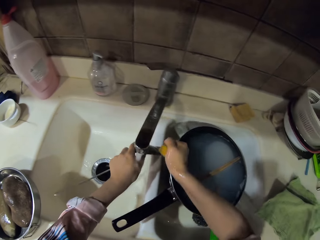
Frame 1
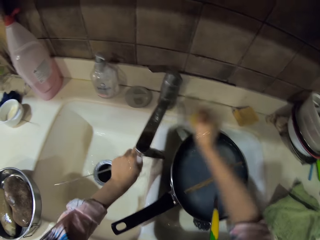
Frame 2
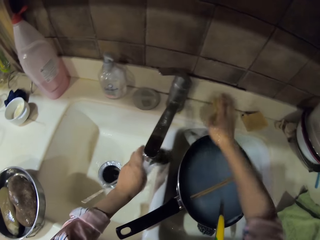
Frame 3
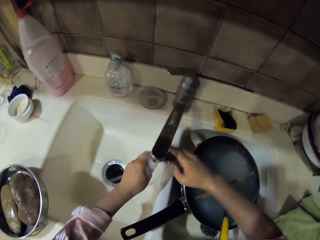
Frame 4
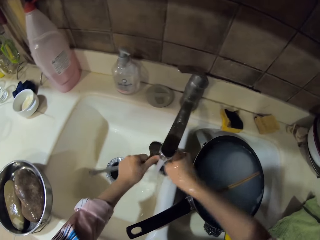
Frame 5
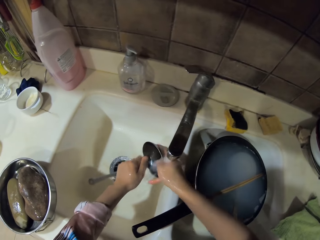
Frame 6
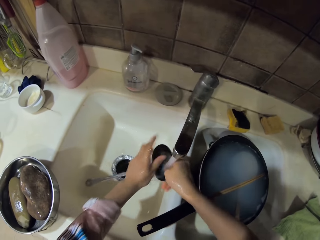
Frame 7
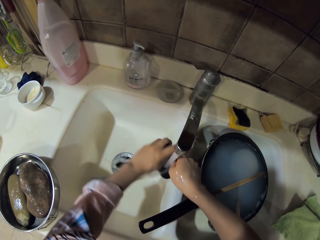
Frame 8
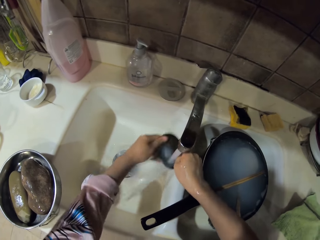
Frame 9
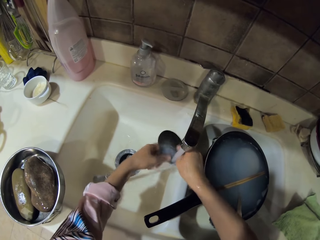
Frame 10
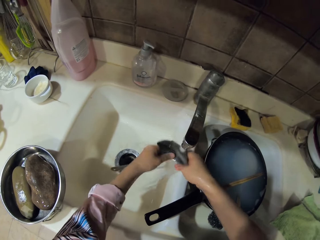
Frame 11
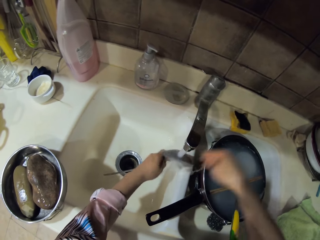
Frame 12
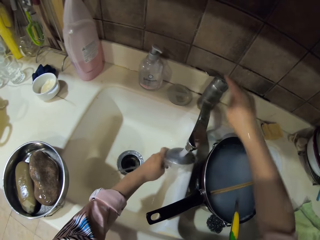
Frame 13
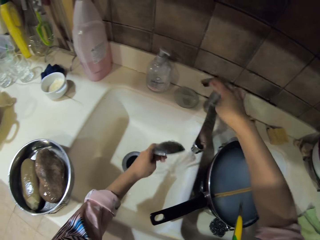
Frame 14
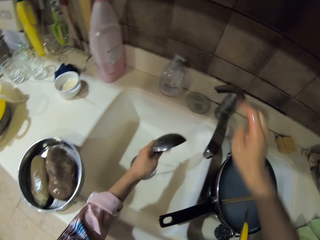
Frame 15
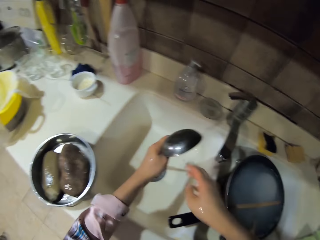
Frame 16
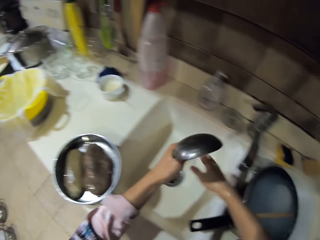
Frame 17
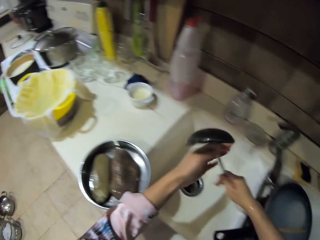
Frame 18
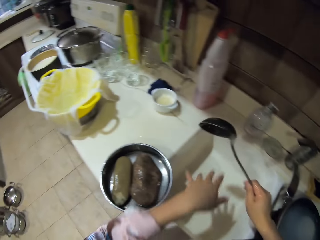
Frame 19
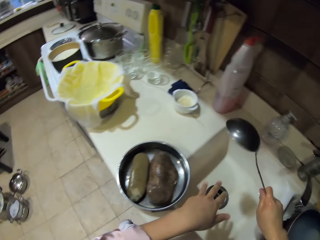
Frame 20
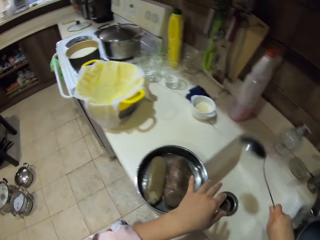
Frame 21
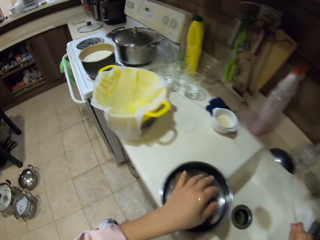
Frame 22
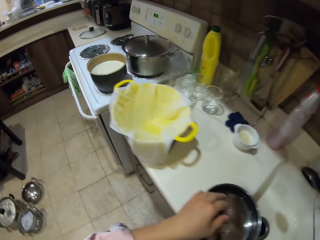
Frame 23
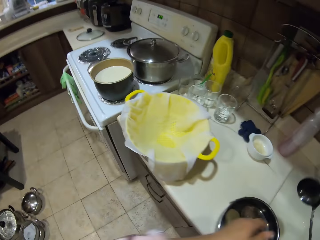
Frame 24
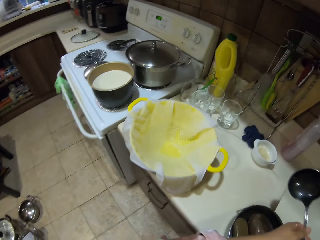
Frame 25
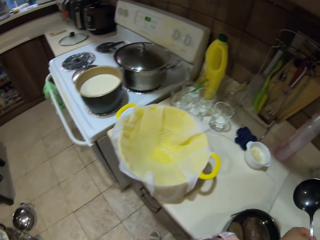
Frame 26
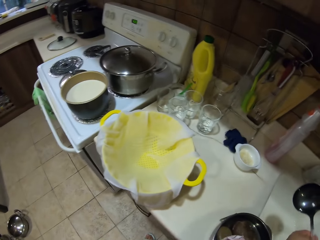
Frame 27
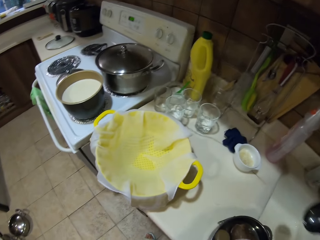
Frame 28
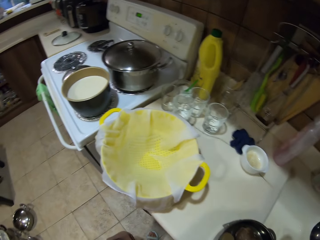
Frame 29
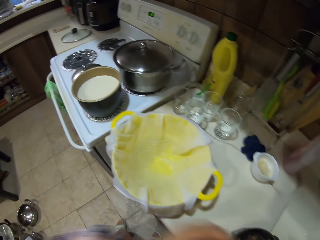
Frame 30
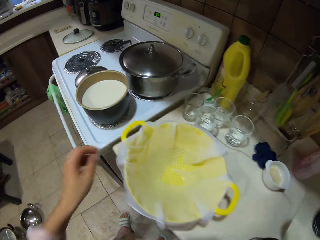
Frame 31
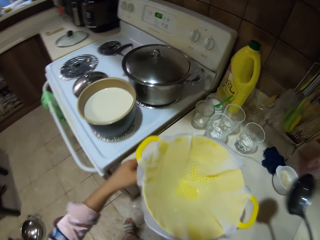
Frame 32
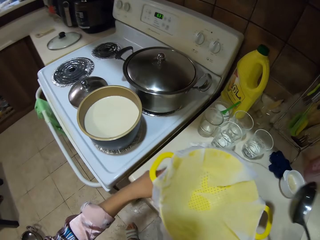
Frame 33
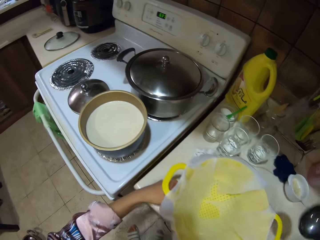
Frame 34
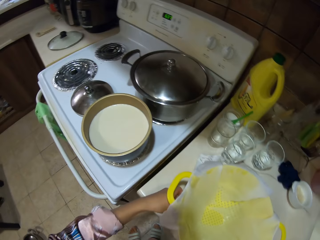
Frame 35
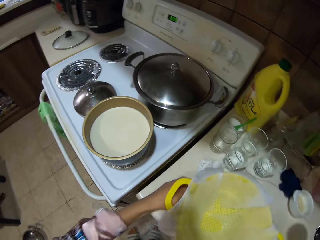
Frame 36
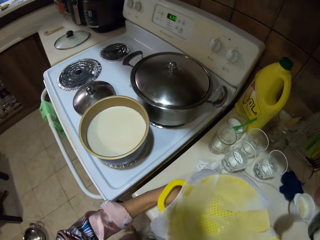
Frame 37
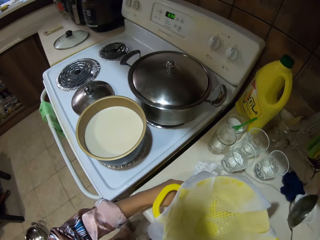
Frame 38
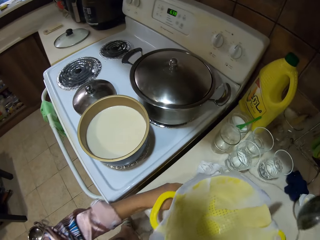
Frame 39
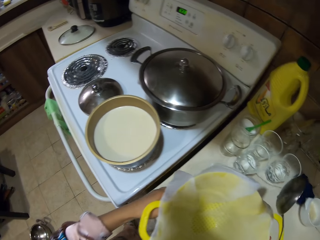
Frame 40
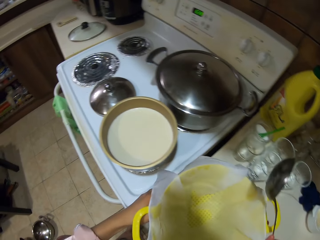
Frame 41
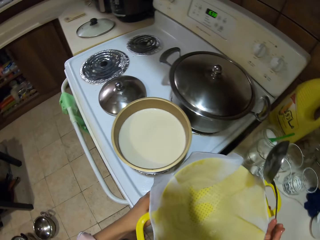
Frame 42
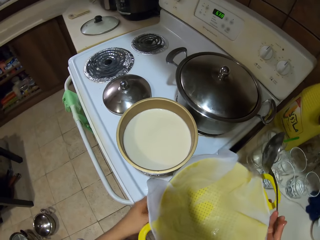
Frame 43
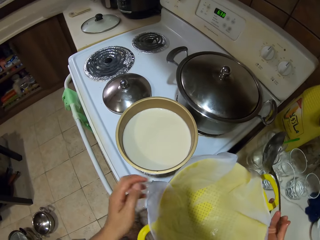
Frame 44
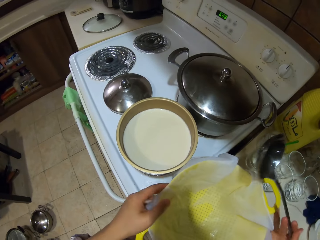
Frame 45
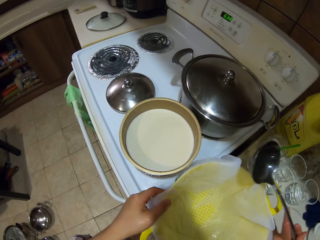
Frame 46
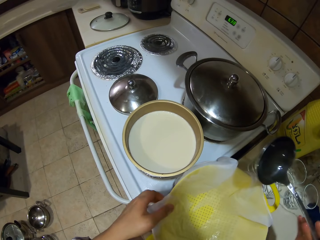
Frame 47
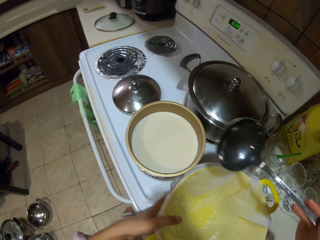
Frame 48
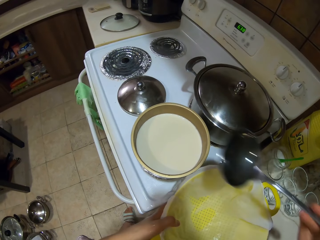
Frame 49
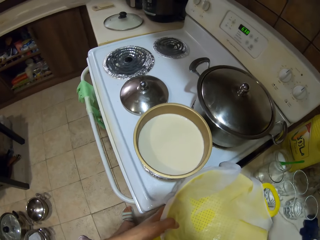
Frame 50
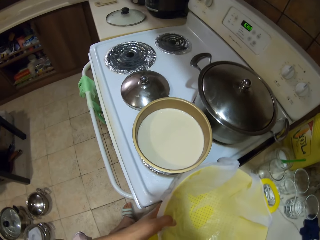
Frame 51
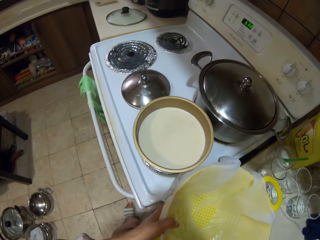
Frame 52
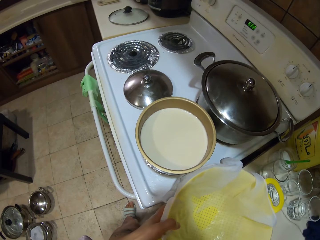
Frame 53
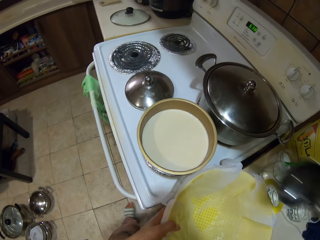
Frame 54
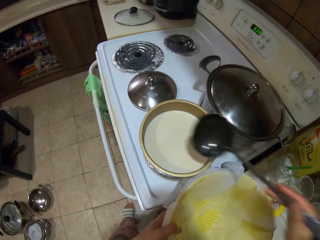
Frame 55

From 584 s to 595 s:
The camera wearer rinses the soup spoon in the sink. They put the sponge on the sink. They rinse the soup spoon in the sink. They close a faucet. They shake the soup spoon. They move around. They move around again. They move a sieve dish on the countertop. They turn the sieve dish on the countertop.

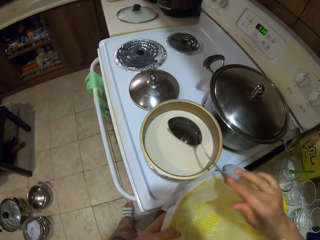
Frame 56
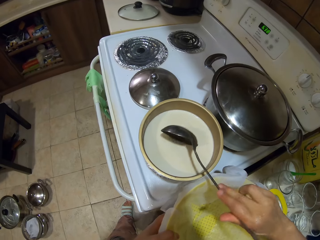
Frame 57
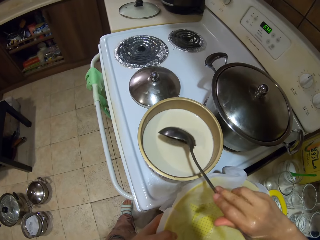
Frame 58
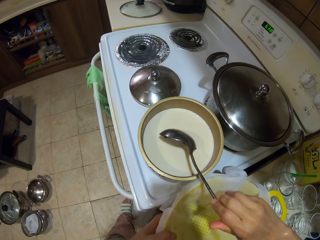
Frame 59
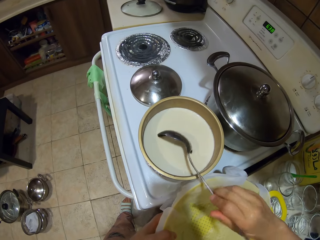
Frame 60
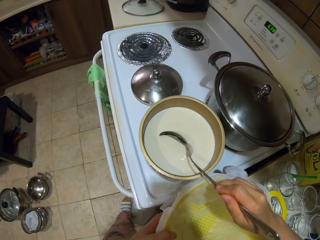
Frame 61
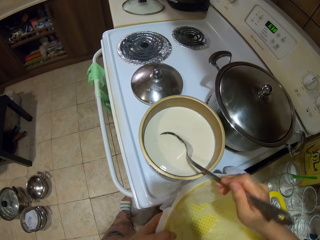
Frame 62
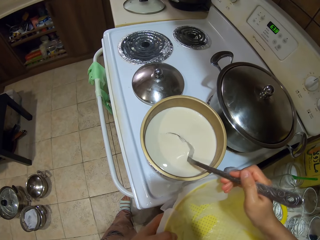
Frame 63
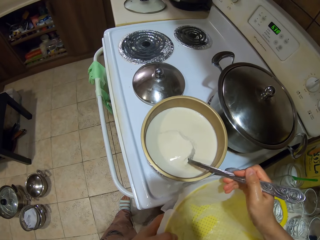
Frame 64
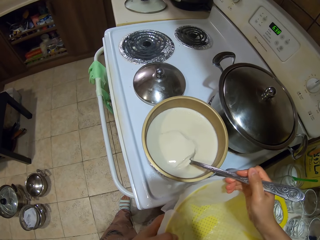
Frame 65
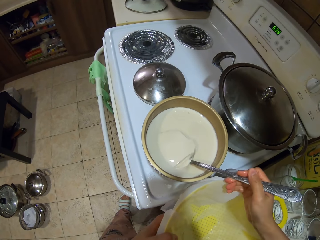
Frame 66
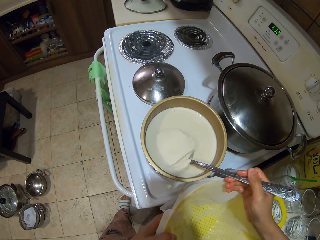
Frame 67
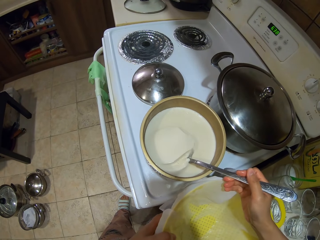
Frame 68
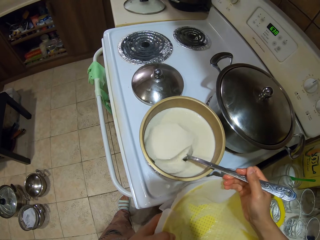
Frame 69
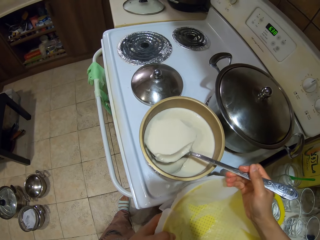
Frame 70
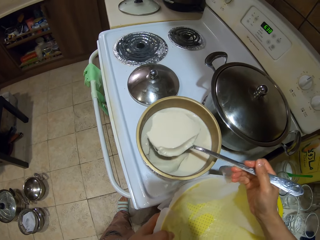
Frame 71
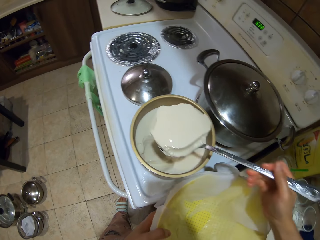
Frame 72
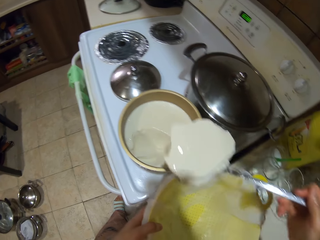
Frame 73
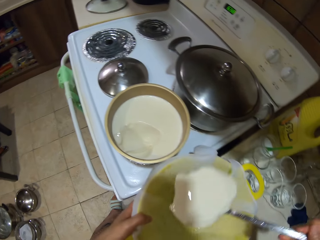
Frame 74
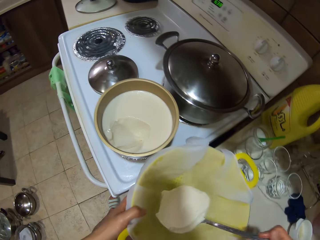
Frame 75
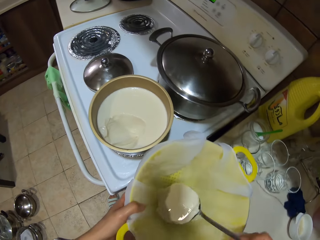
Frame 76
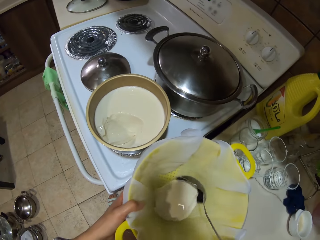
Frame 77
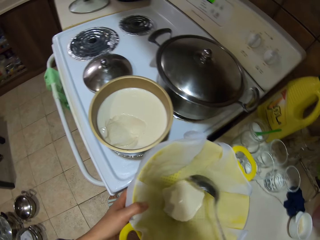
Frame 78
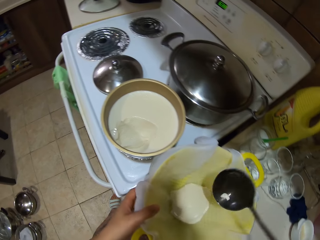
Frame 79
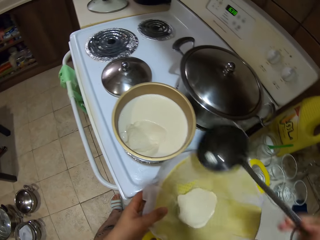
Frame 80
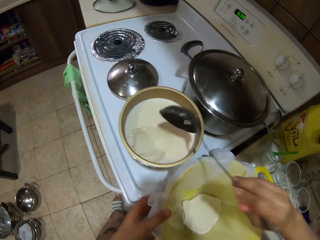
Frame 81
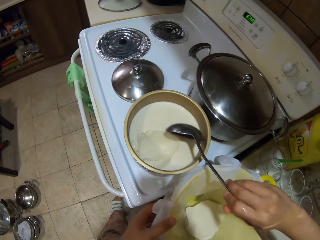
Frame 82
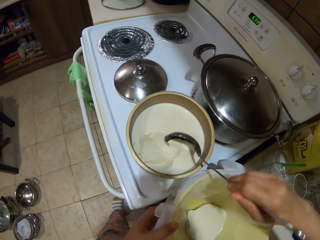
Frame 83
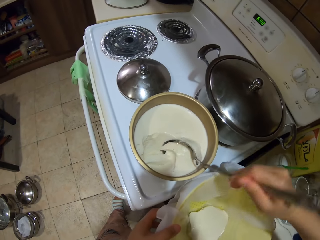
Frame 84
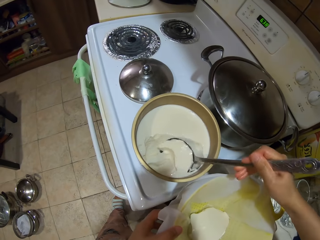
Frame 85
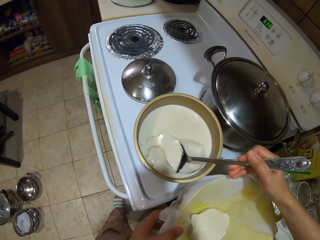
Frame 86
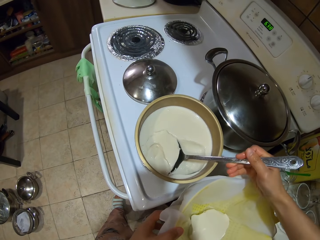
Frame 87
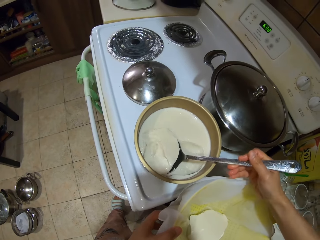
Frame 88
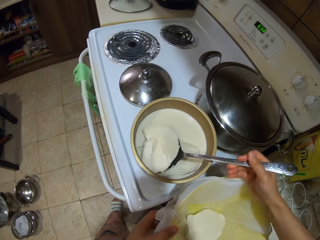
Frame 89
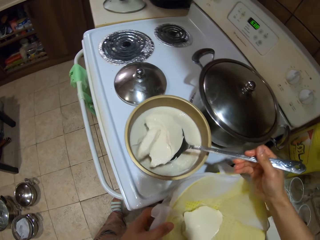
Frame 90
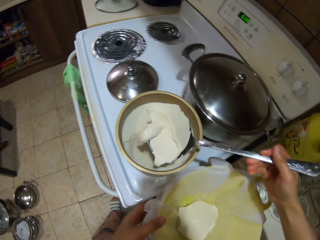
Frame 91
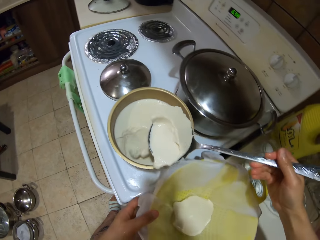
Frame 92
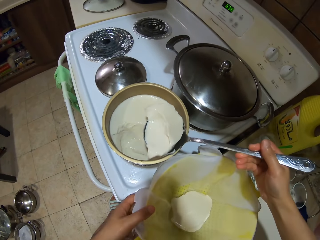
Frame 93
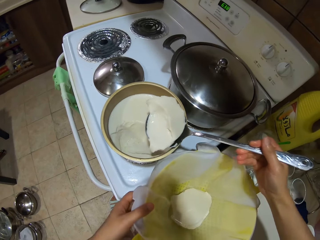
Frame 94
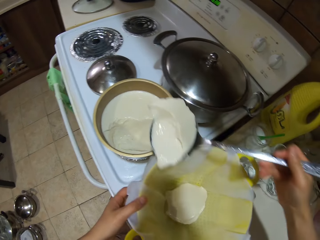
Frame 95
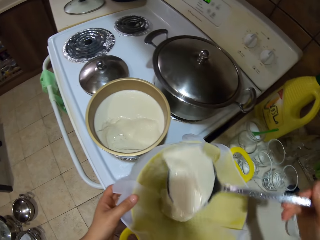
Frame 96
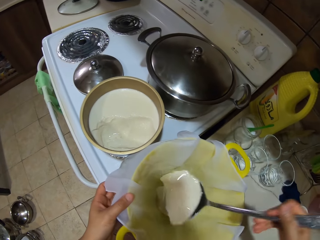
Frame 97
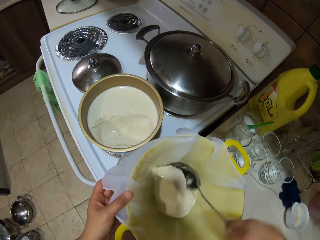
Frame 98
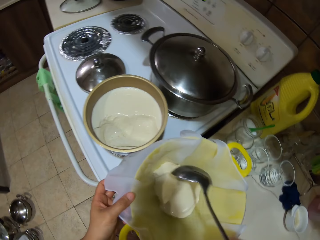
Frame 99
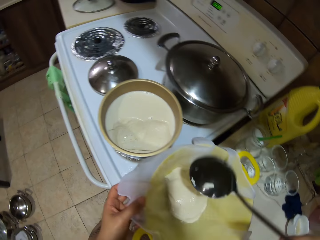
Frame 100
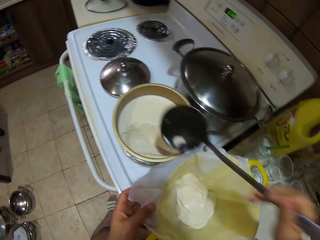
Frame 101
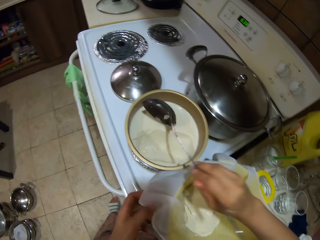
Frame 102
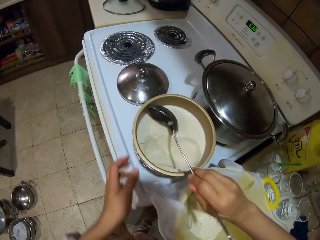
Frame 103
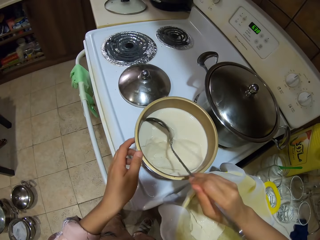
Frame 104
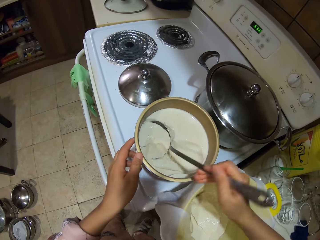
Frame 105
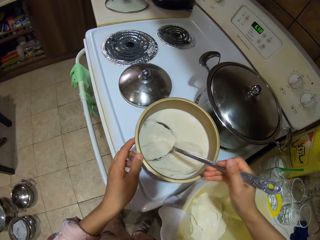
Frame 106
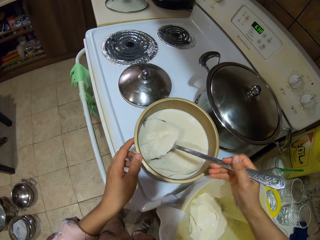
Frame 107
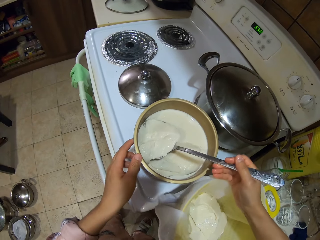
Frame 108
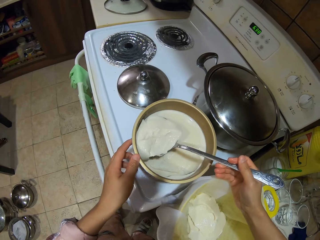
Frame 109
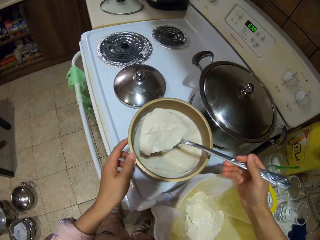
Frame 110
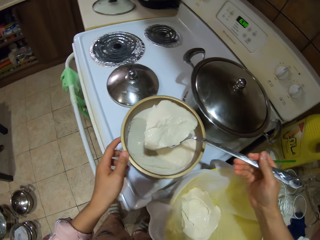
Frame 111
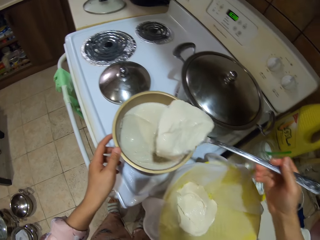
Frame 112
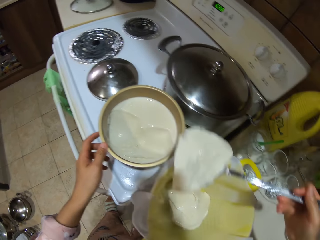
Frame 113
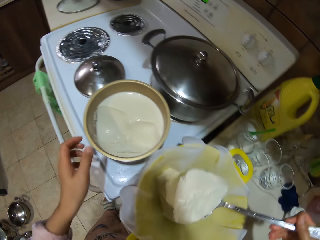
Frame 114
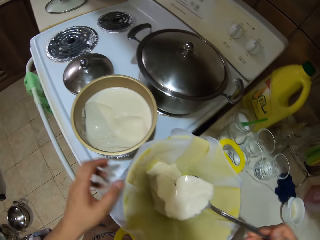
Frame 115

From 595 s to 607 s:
The camera wearer scoops something in a pot with a soup spoon. They put something in a sieve dish. They scoop something in the pot with the soup spoon. They put something in the sieve dish. They scoop something in the pot with the soup spoon.
